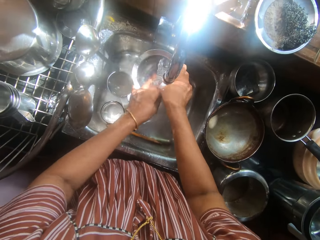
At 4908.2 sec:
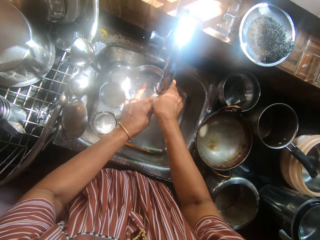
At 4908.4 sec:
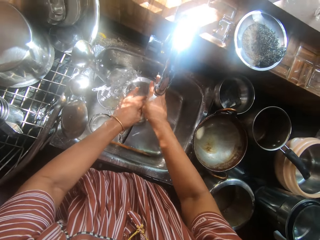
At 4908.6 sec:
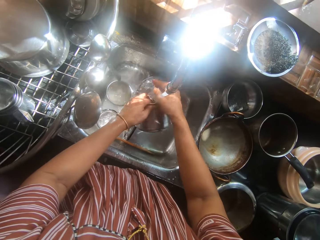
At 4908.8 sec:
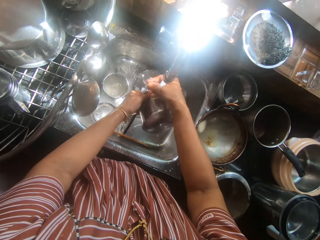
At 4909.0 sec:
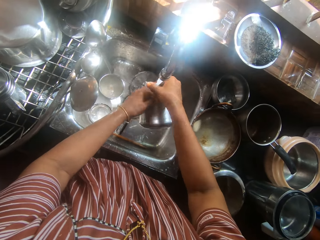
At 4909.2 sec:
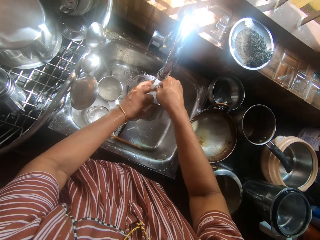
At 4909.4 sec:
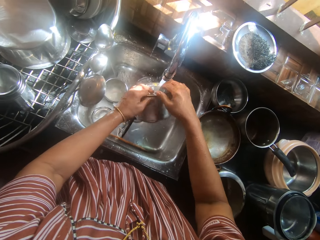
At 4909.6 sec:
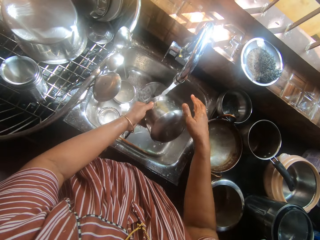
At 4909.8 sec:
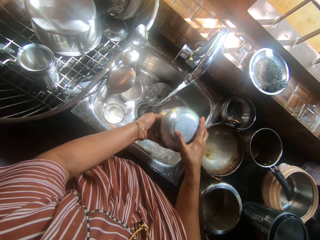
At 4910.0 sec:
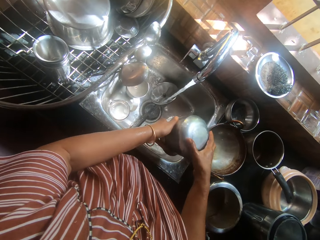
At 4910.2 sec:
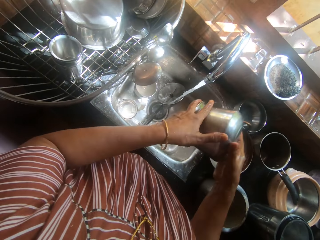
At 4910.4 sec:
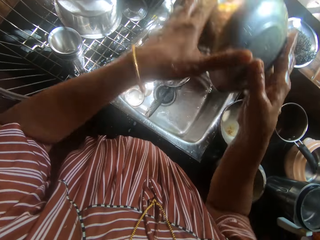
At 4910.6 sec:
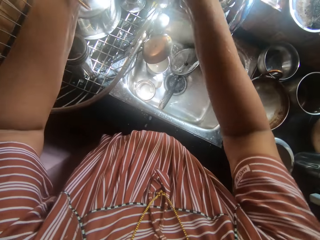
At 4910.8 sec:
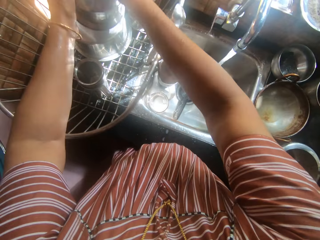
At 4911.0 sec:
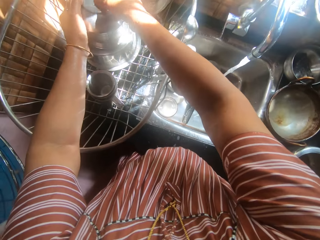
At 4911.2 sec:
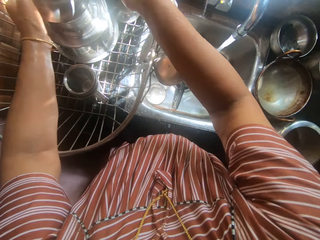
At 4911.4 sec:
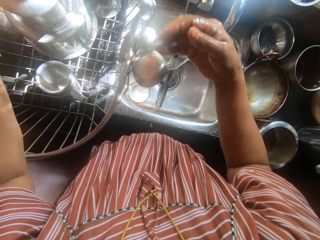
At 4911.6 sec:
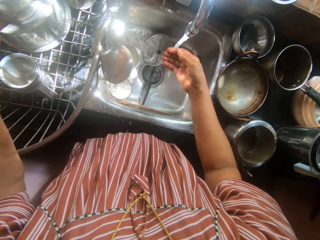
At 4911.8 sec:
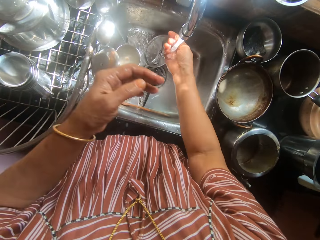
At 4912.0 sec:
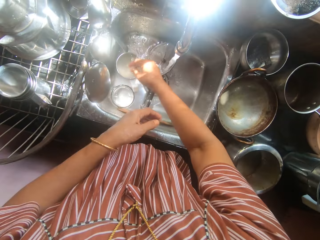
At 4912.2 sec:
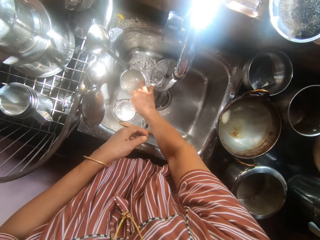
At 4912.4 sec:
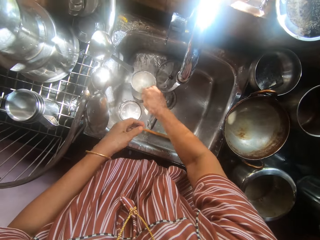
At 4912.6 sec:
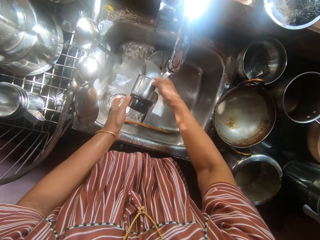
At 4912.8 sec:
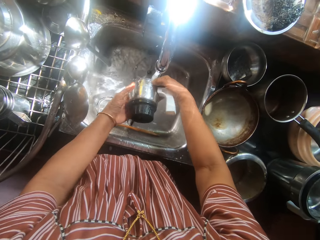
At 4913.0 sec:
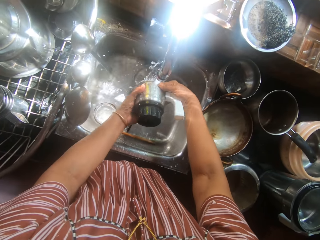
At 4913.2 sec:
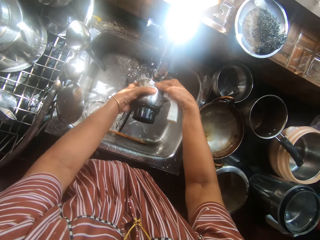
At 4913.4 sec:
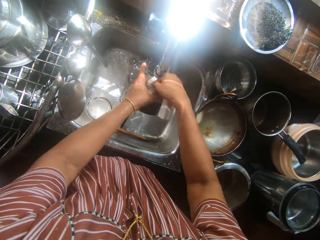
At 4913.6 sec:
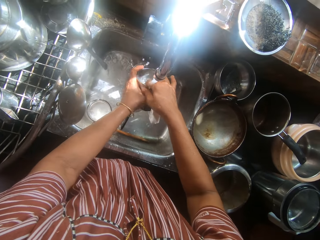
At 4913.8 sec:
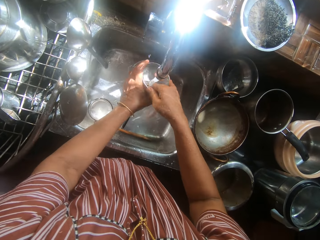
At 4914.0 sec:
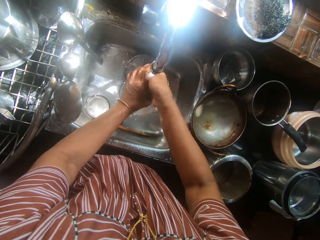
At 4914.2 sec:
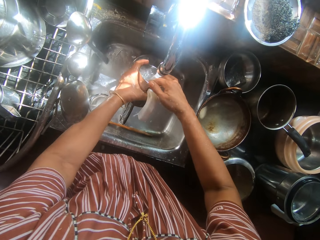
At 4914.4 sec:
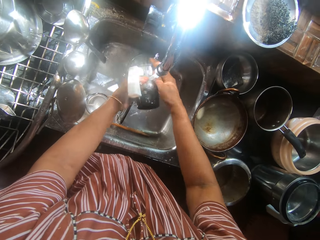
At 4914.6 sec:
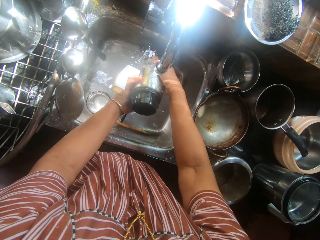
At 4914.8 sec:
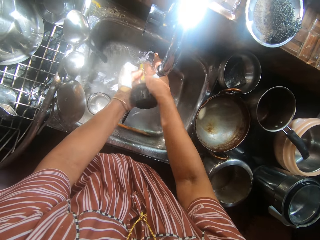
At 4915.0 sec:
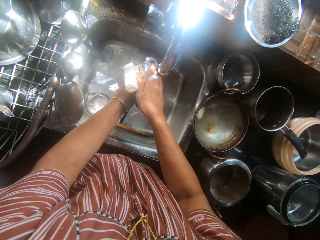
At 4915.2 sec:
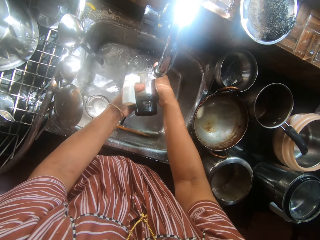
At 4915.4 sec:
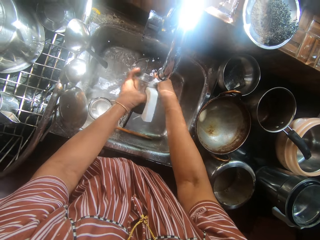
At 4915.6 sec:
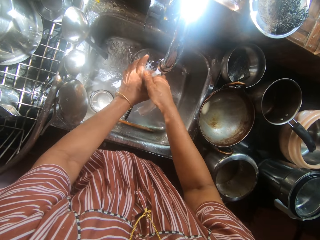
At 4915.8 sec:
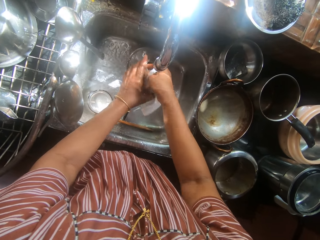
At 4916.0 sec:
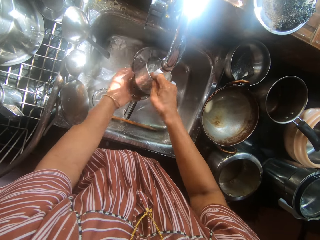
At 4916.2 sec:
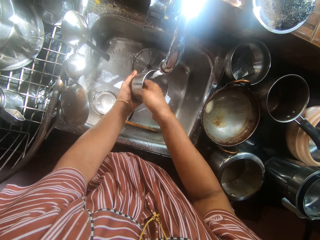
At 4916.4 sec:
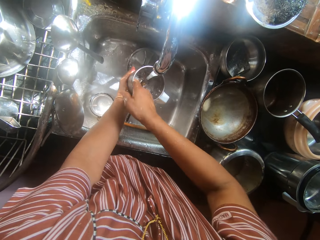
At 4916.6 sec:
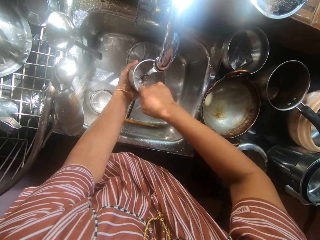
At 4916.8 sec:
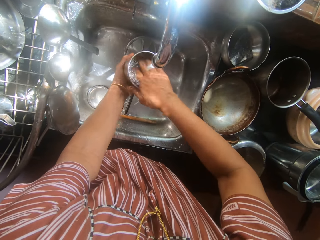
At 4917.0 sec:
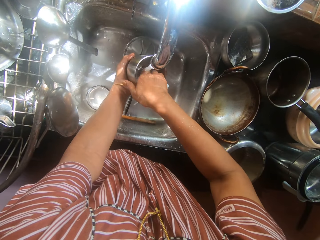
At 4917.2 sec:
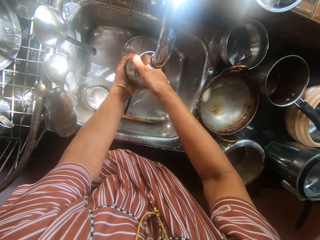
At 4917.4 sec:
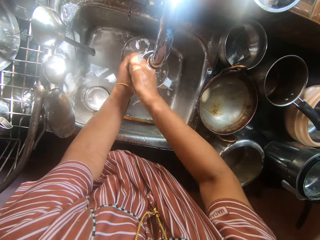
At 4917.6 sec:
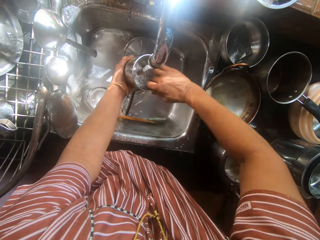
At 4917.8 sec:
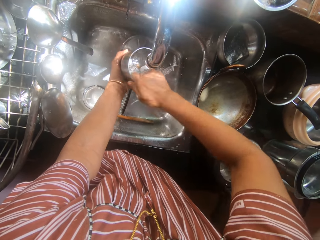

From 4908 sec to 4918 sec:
The camera wearer puts the dish into the rack on the kitchen table with both hands. She rinses her right hand under the running water from the tap. She picks up a small blender jug from the sink with her right hand. She rinses the small blender jug under the running water with both hands.

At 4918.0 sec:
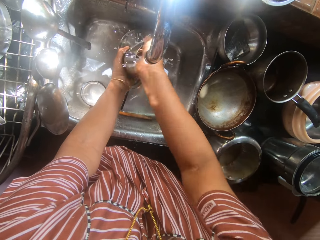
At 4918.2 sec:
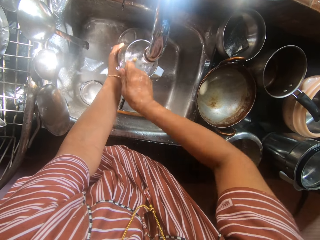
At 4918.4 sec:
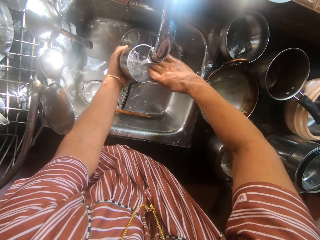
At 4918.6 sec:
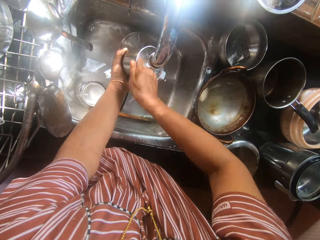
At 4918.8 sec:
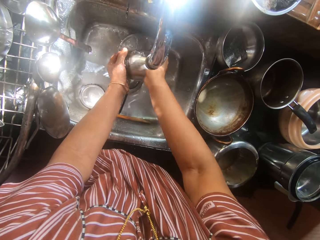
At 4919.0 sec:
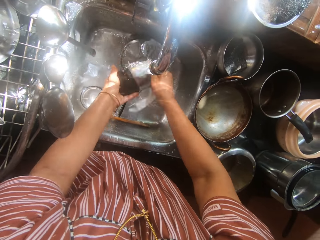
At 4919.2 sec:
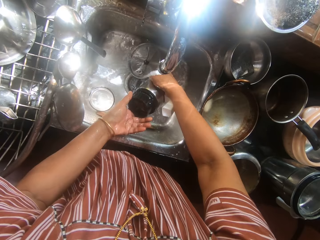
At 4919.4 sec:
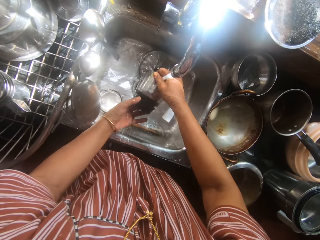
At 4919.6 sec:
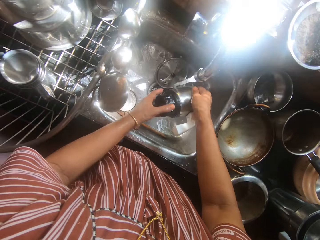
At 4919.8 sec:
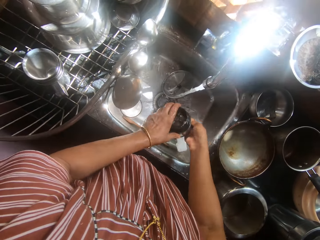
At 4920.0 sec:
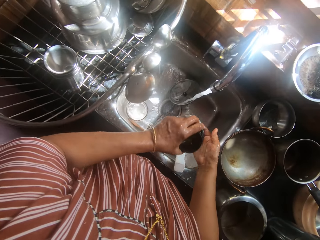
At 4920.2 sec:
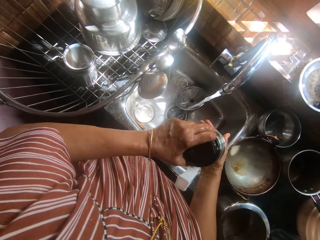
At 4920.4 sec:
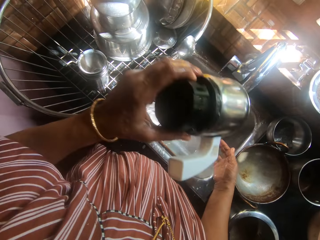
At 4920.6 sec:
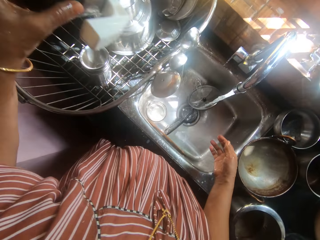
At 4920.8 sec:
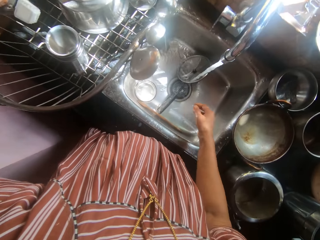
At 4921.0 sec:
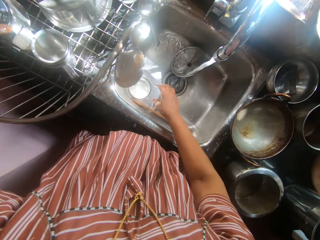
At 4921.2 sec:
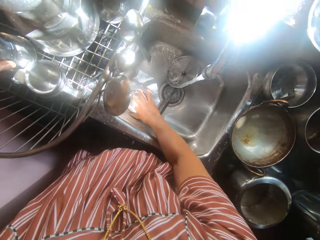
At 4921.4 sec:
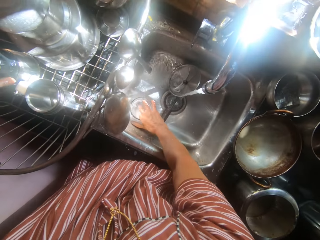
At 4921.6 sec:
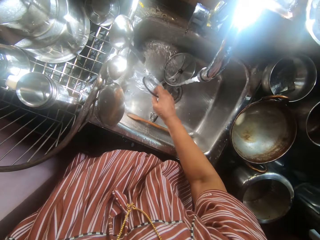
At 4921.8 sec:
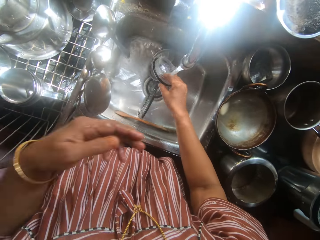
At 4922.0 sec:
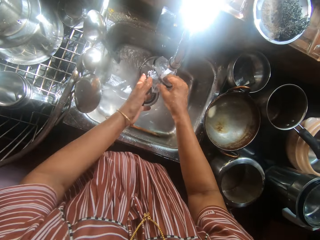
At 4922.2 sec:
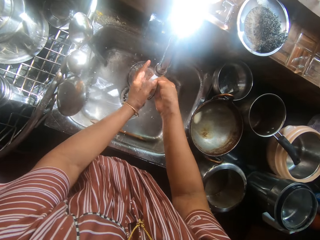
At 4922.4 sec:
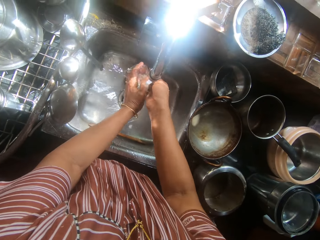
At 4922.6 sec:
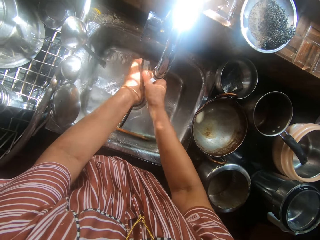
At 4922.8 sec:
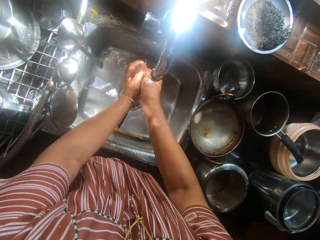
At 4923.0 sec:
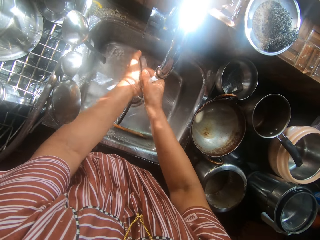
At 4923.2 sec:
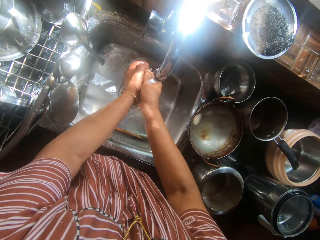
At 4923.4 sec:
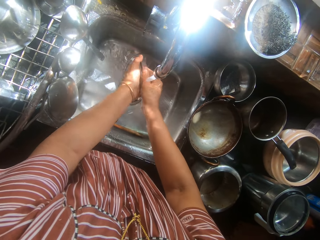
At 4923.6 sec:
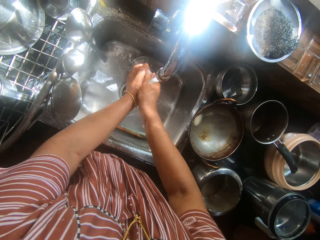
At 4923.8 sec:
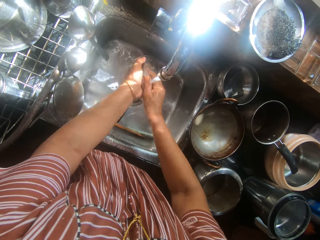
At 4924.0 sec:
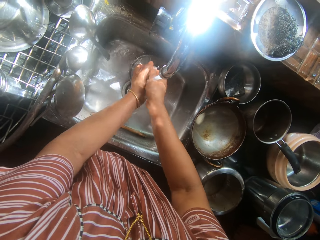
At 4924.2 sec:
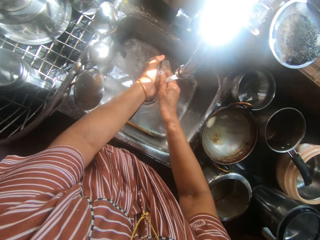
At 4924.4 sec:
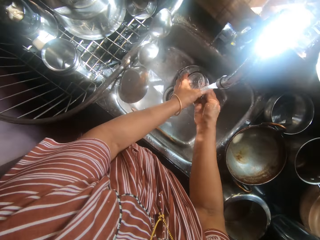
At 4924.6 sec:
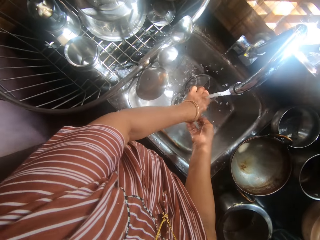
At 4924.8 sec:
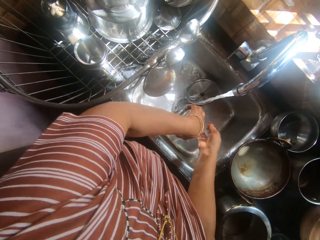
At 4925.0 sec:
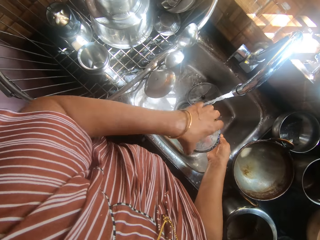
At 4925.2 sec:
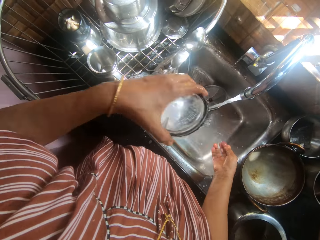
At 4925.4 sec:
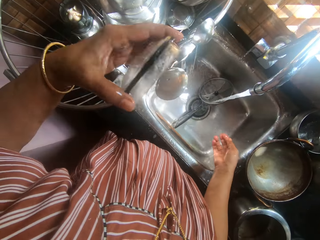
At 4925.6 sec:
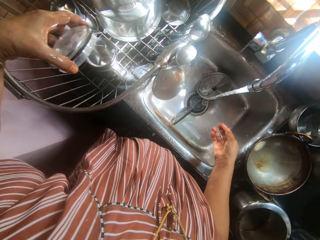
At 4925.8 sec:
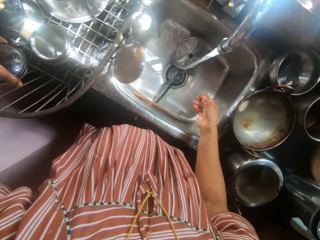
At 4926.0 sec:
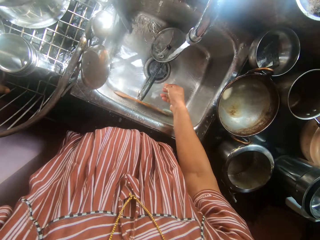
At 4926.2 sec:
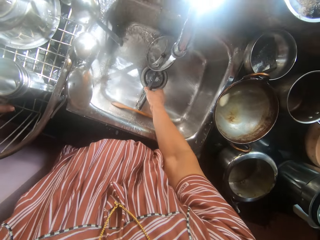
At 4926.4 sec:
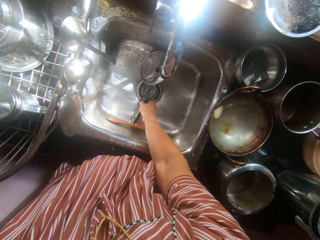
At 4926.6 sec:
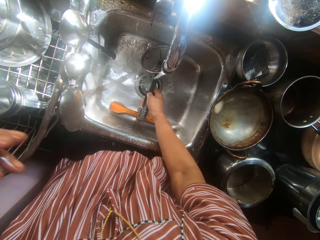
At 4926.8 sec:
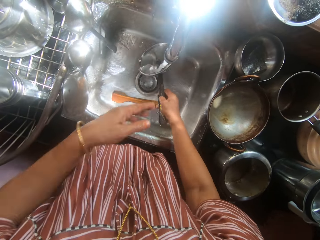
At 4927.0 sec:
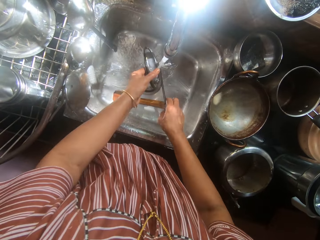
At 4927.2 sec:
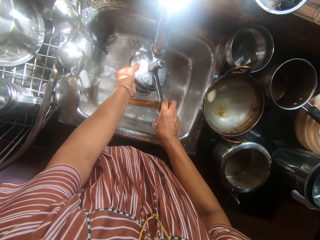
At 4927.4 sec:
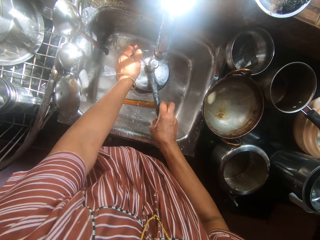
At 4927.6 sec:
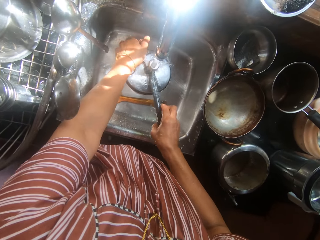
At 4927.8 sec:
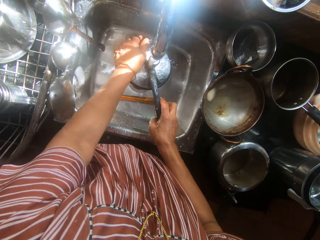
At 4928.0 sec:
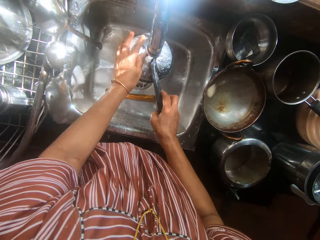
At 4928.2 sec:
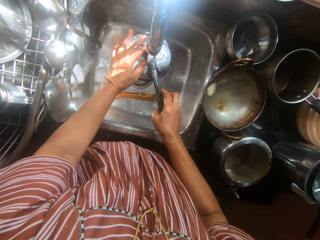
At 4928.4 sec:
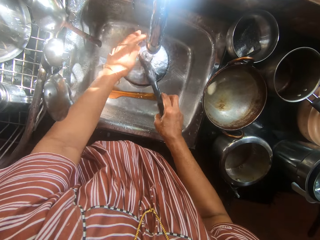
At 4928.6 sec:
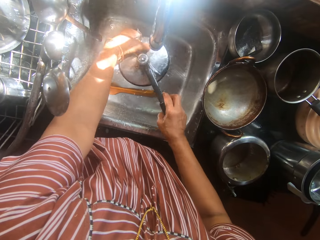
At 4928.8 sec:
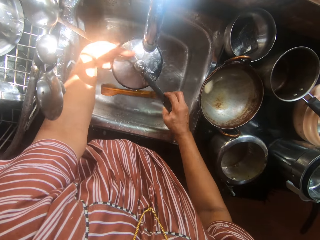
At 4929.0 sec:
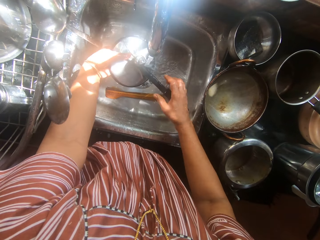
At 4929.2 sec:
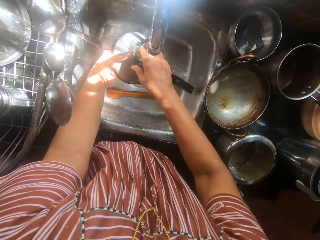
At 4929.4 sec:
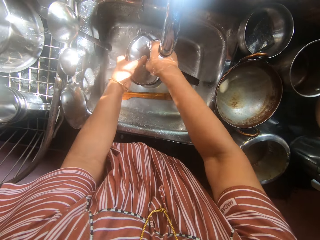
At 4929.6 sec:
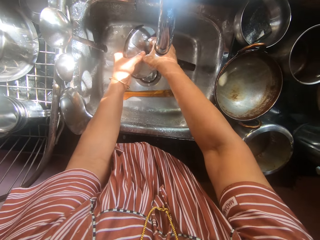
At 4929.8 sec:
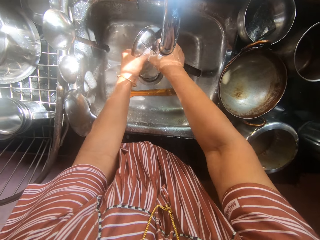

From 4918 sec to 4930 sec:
The camera wearer drops the small blender jug into the plate rack on the kitchen table with her left hand. She picks up the lid of the small blender jug from the sink with her right hand. She rinses the lid of the small blender jug with both hands under running water. She drops the lid of the small blender jug into the plate rack on the kitchen table with her left hand. She picks up a lid of a pressure pan with her right hand. She rinses the lid of the pressure pan with both hands.
